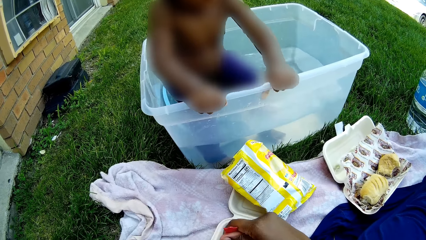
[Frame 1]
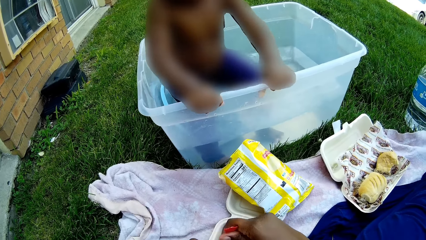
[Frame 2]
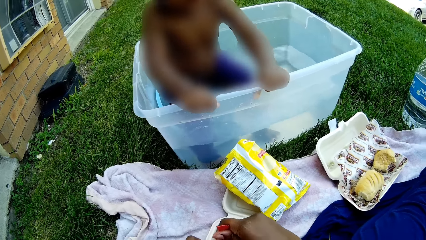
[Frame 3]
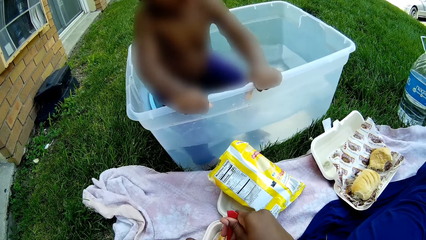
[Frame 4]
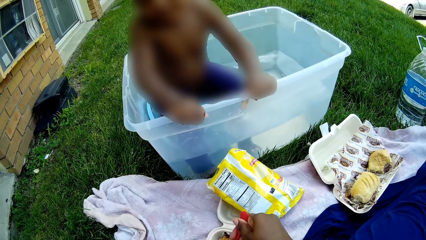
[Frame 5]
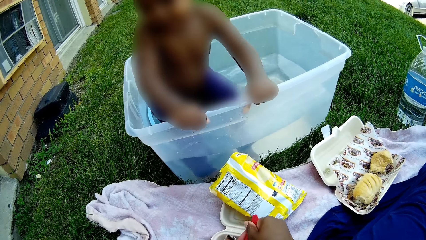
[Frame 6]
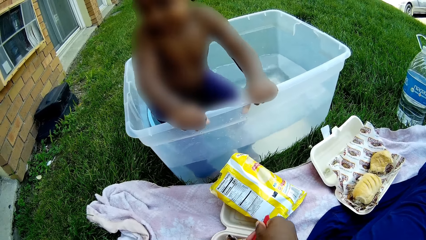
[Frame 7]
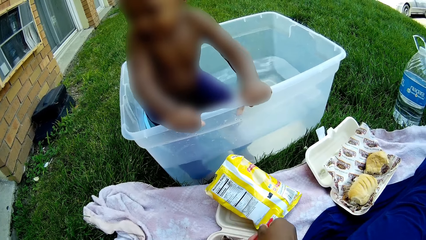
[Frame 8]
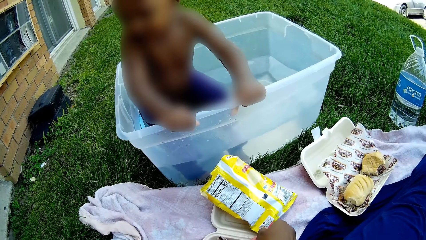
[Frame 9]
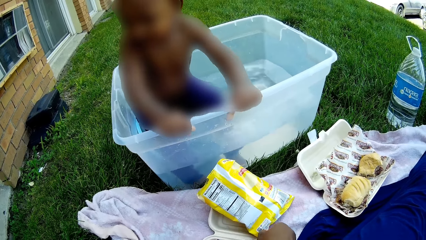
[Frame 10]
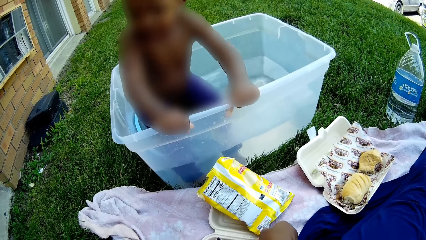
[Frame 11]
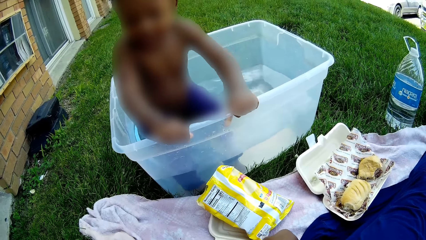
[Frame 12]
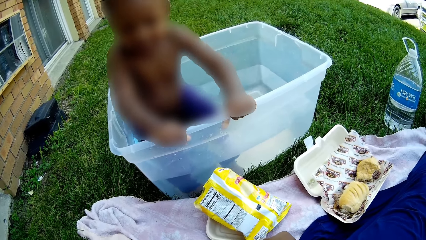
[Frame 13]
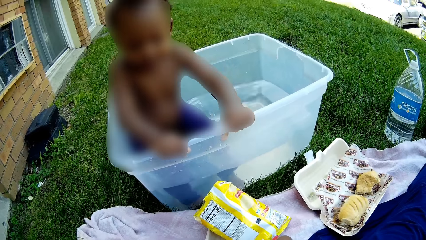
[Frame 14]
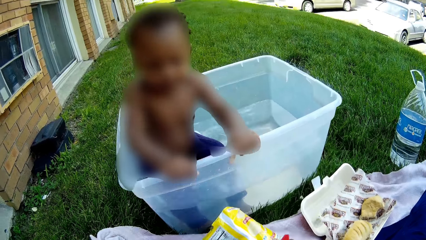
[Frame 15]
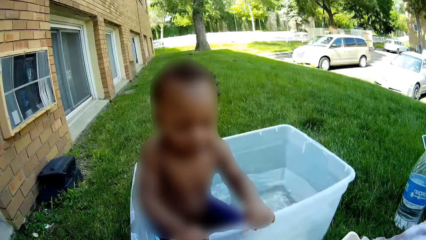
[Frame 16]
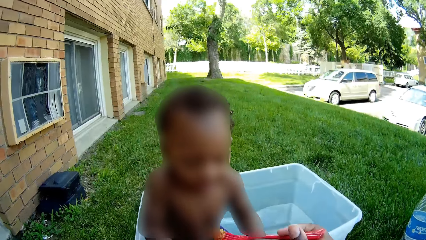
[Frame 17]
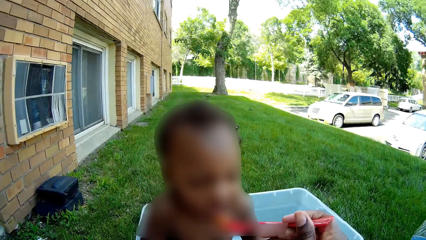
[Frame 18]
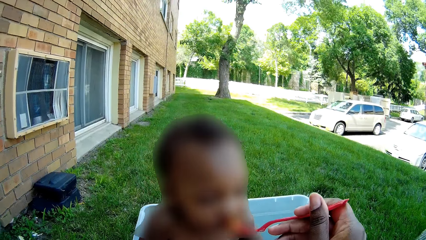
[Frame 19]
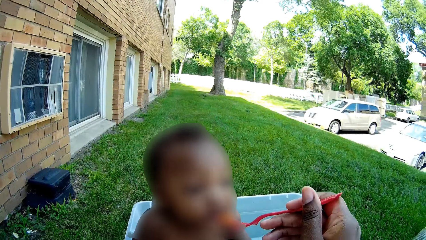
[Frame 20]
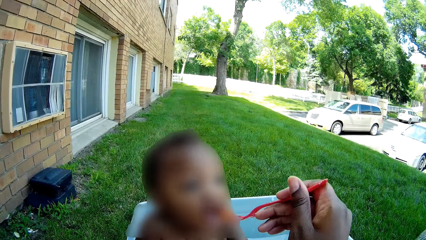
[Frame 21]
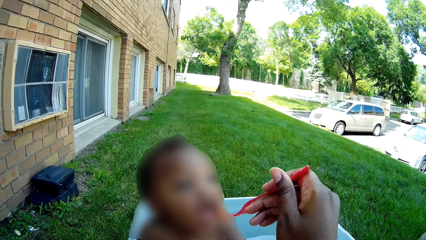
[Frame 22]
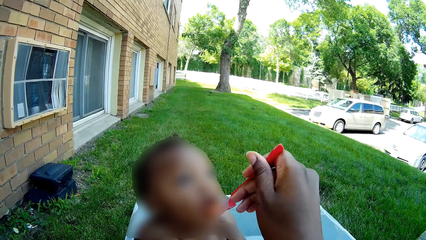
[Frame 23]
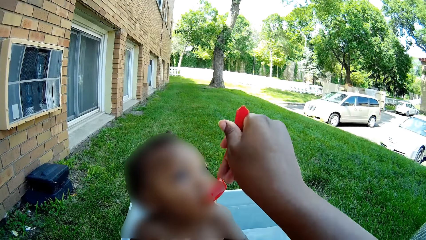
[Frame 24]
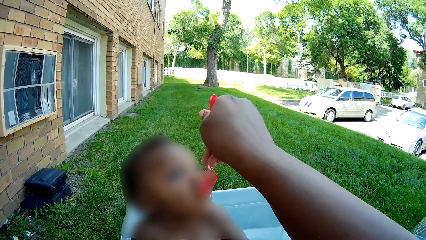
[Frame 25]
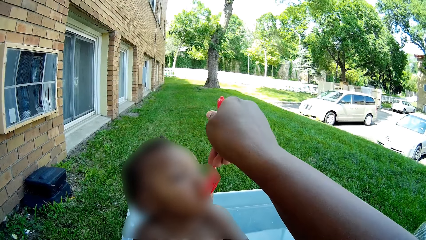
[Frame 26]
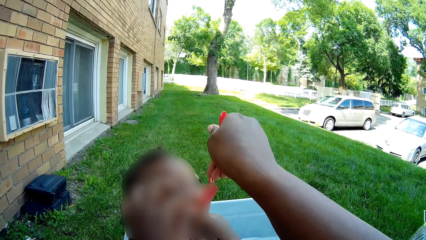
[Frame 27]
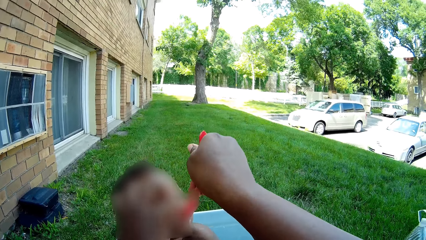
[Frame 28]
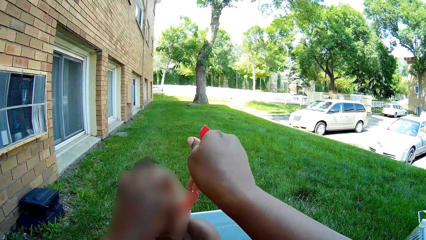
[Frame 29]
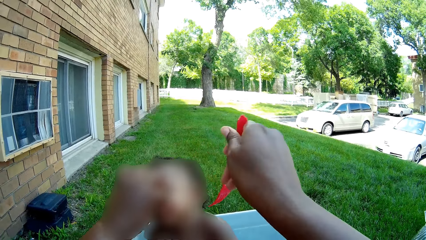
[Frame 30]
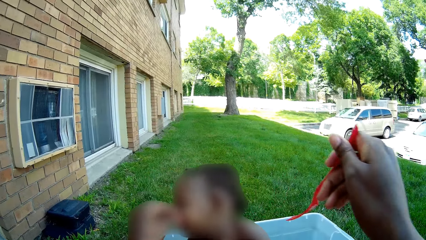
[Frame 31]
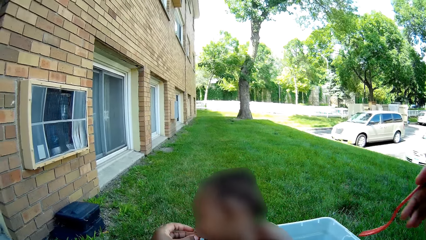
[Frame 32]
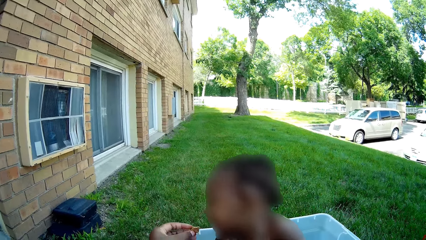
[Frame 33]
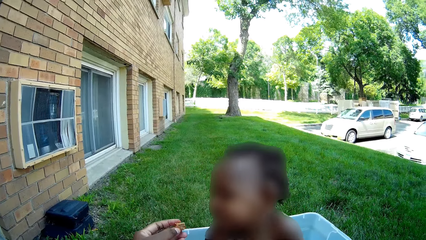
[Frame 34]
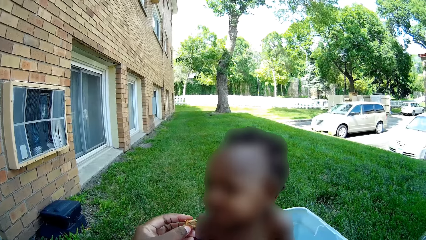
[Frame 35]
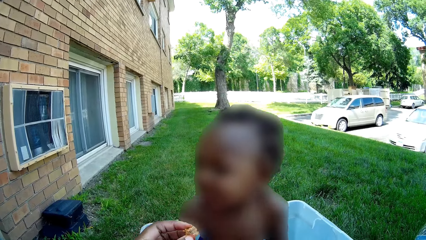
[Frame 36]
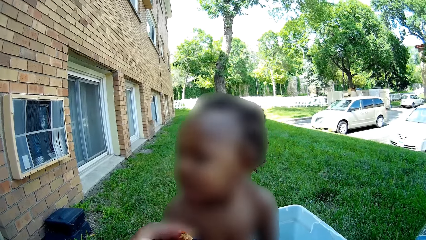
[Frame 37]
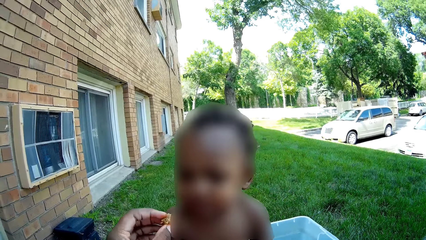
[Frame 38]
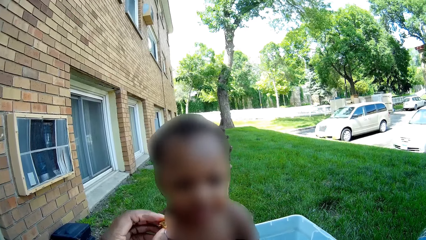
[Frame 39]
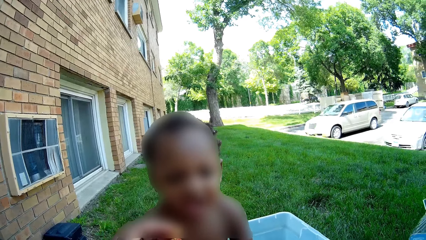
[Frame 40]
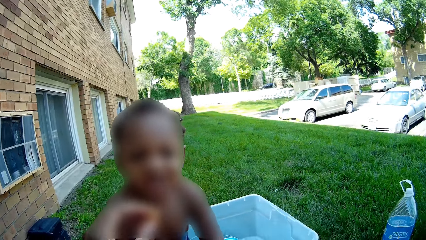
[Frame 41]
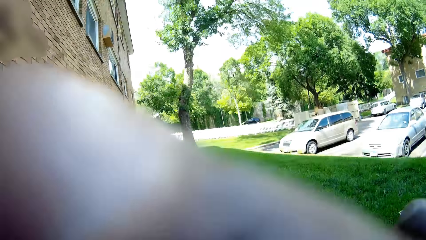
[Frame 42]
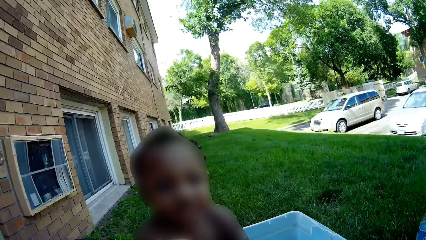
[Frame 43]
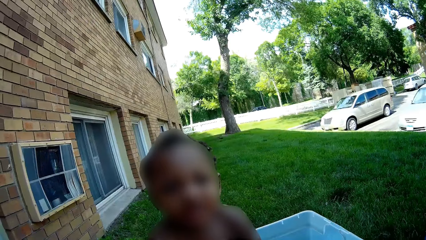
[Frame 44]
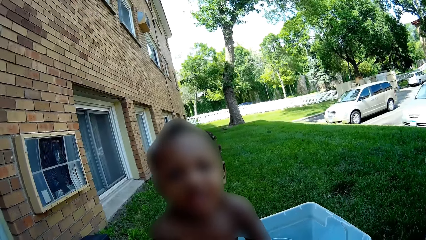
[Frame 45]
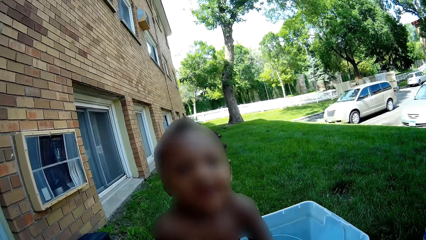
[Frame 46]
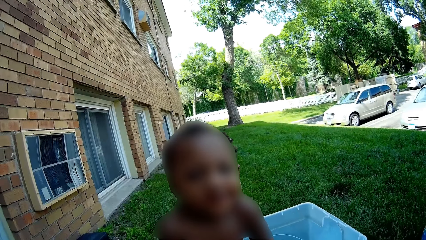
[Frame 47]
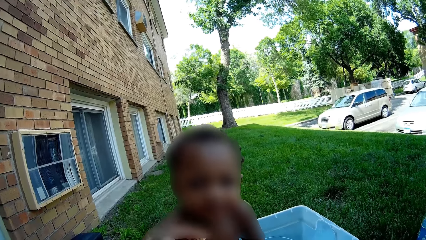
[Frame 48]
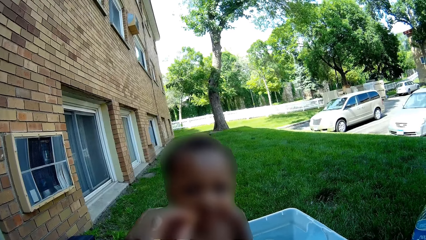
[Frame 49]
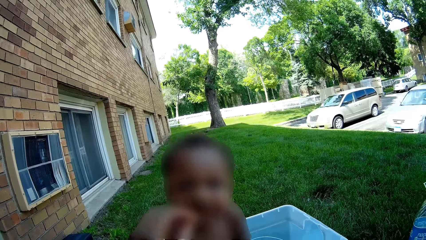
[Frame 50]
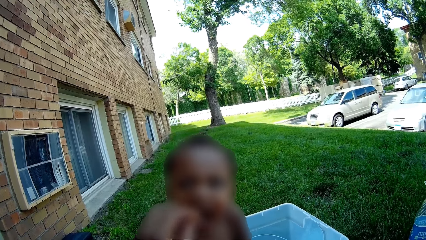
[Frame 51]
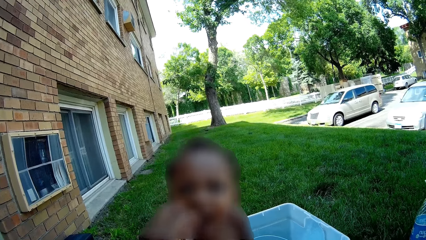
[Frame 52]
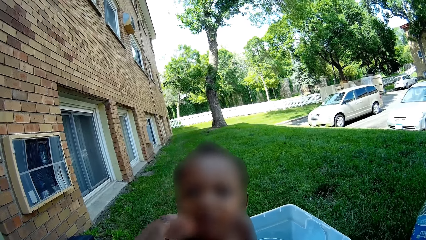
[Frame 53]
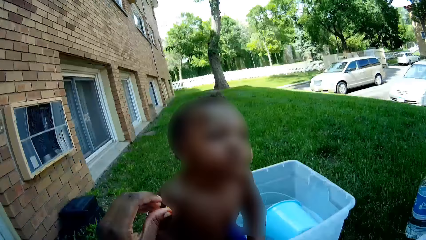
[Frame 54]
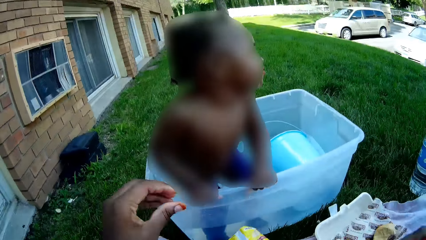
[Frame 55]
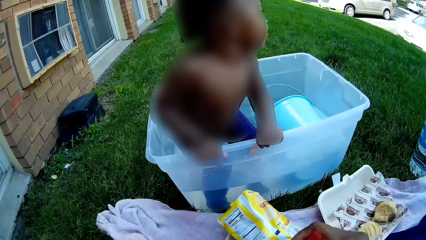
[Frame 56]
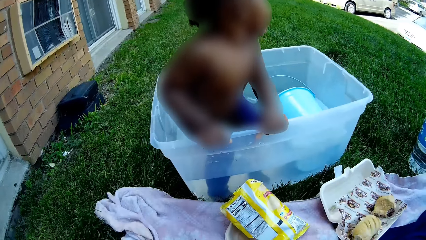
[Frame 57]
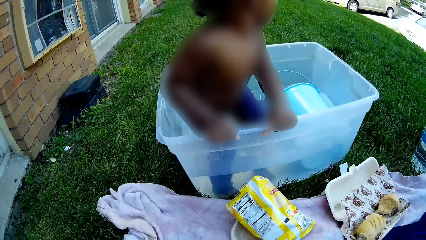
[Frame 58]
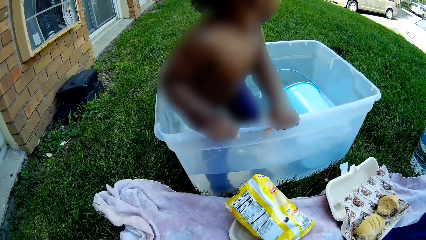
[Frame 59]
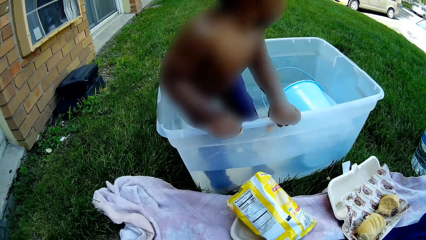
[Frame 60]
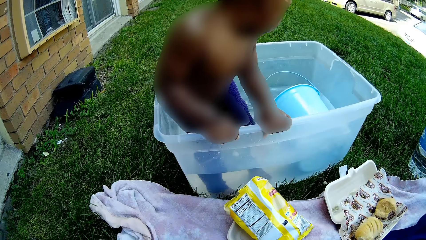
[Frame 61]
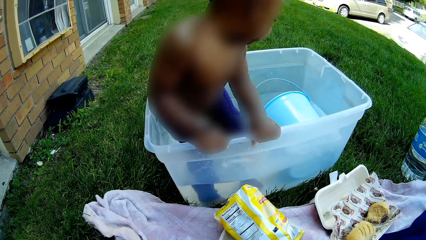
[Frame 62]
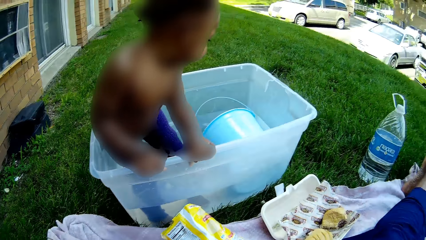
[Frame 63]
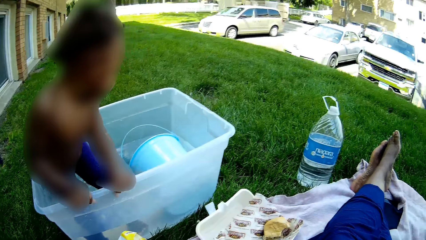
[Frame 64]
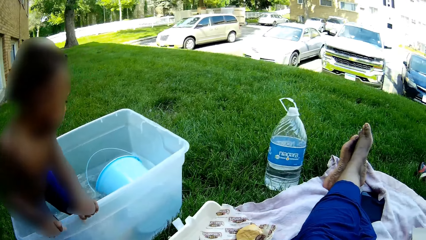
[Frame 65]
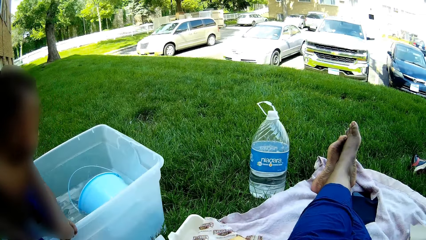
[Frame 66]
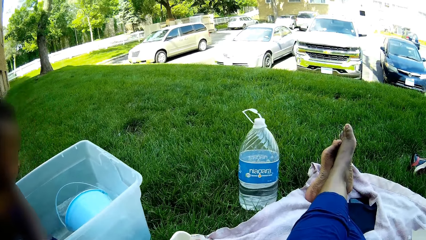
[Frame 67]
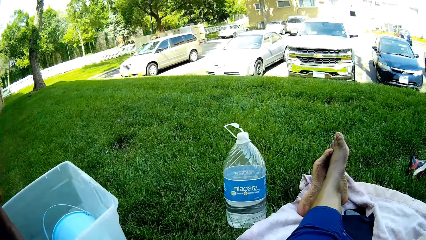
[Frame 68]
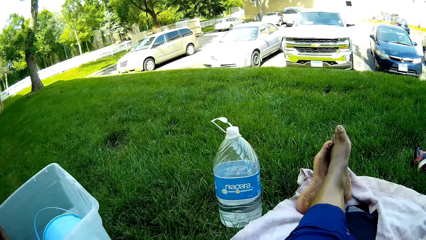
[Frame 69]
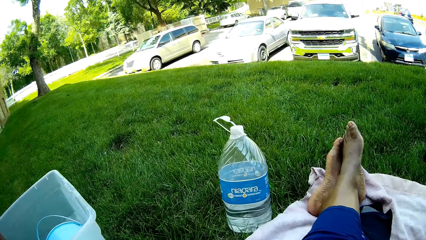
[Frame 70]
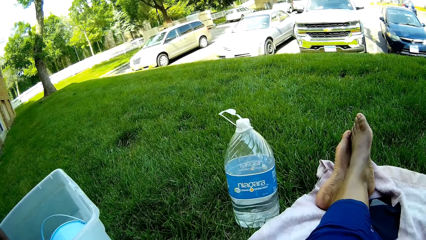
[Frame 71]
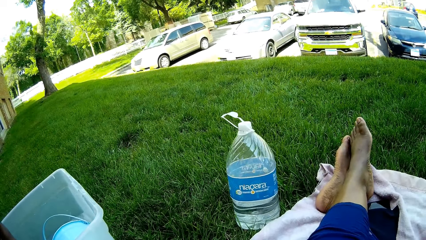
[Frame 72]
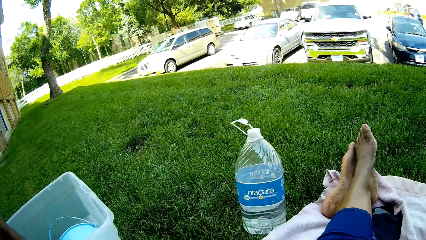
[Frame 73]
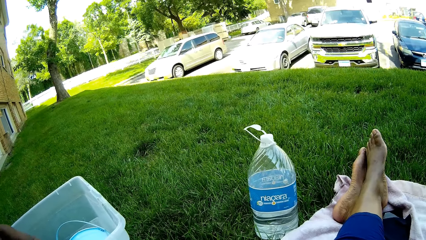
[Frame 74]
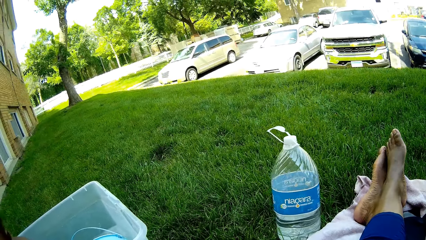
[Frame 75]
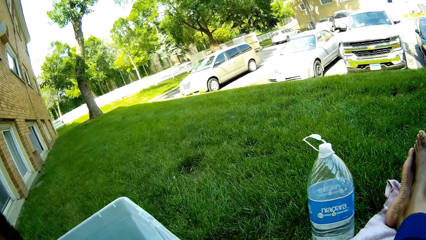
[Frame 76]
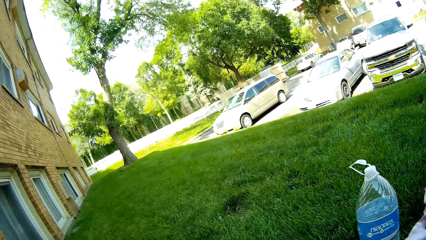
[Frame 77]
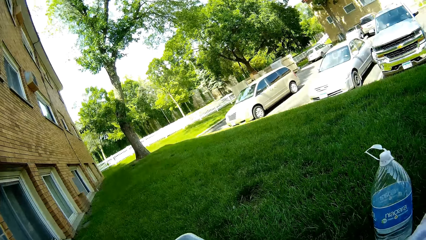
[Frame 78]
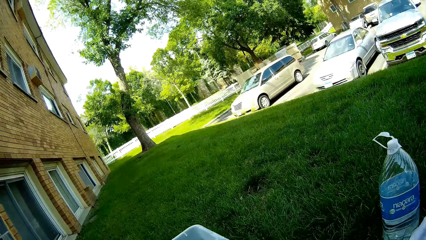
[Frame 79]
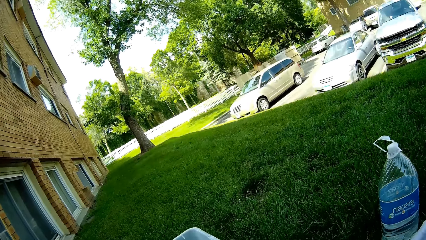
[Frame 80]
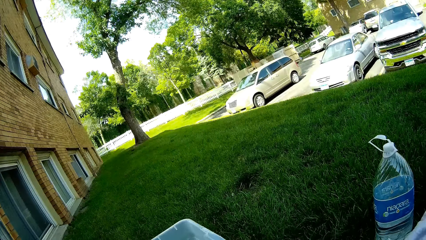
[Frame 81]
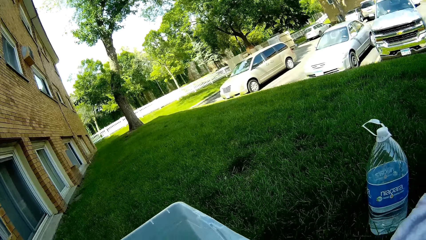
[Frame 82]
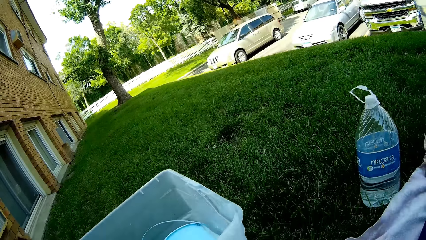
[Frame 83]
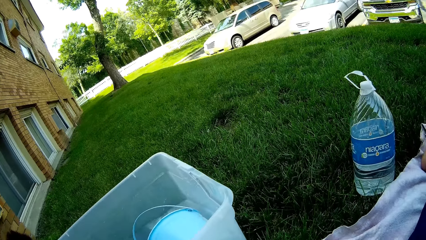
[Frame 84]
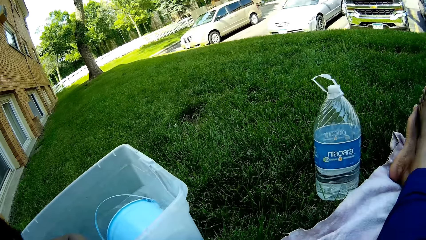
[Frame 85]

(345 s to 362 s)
The camera wearer feeds the boy with the food from the fork in her right hand. She pushes the food into the boy's mouth with her left hand. She scratches her face with her right hand. She feeds the boy with her left hand.
